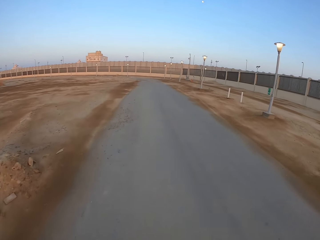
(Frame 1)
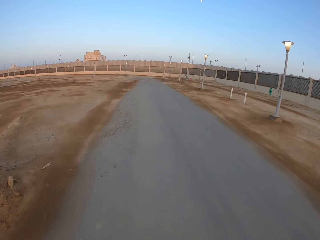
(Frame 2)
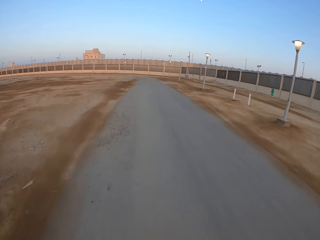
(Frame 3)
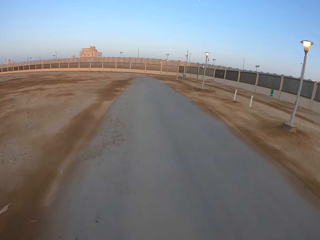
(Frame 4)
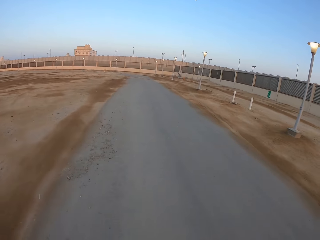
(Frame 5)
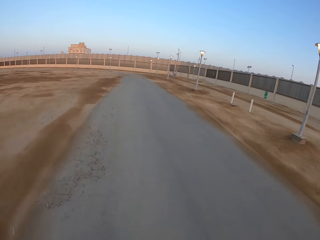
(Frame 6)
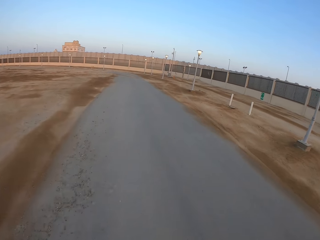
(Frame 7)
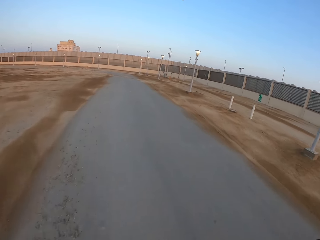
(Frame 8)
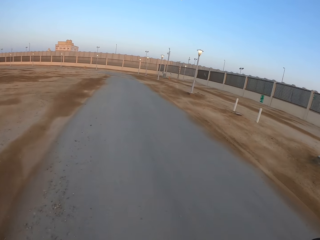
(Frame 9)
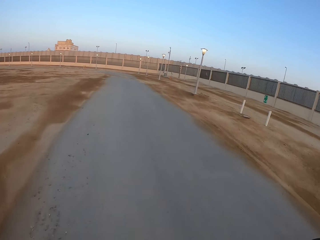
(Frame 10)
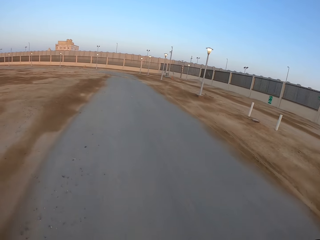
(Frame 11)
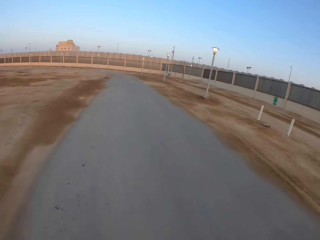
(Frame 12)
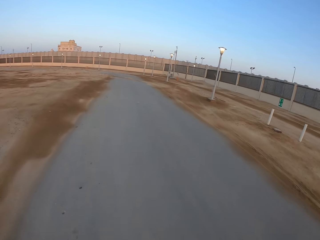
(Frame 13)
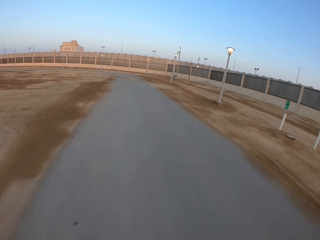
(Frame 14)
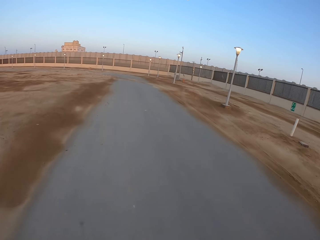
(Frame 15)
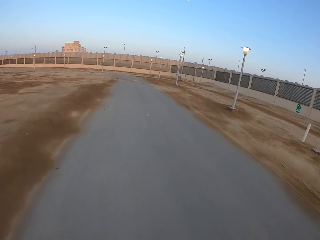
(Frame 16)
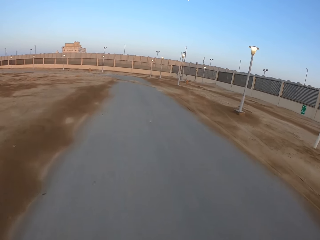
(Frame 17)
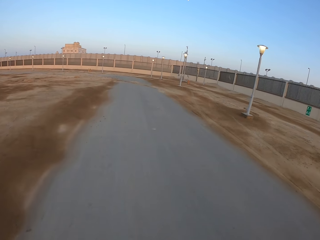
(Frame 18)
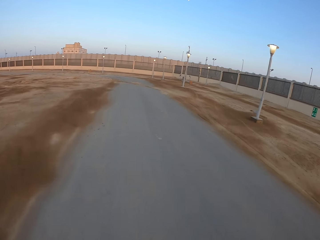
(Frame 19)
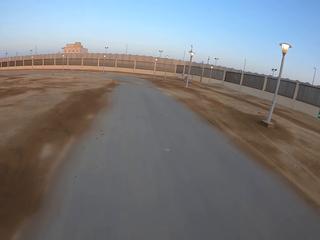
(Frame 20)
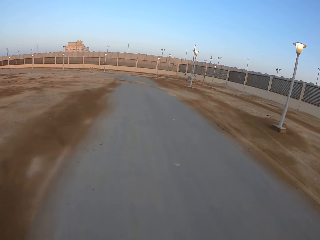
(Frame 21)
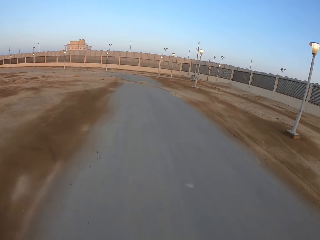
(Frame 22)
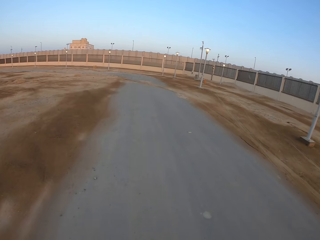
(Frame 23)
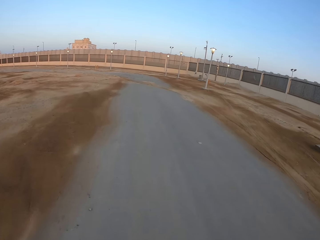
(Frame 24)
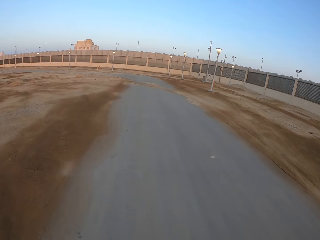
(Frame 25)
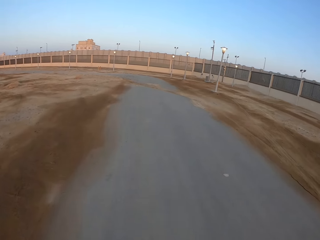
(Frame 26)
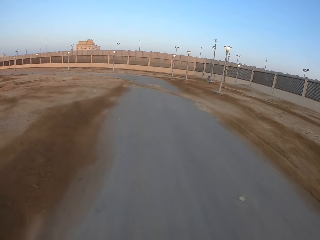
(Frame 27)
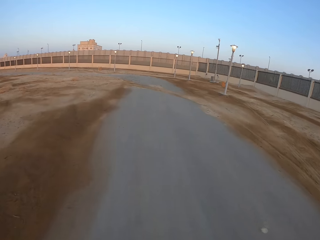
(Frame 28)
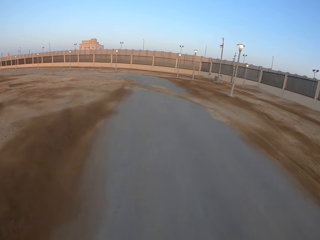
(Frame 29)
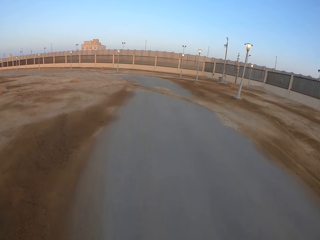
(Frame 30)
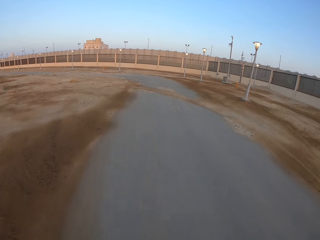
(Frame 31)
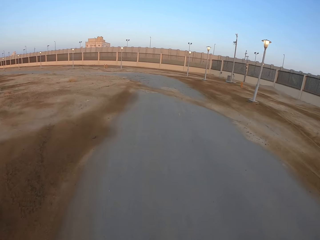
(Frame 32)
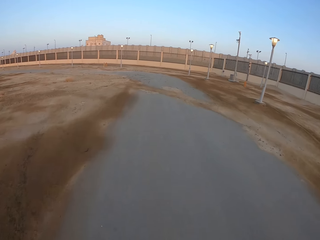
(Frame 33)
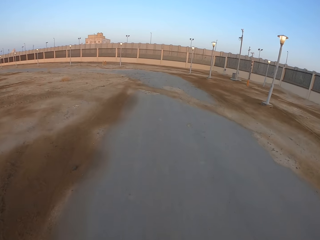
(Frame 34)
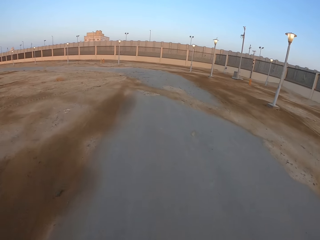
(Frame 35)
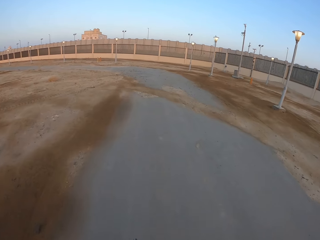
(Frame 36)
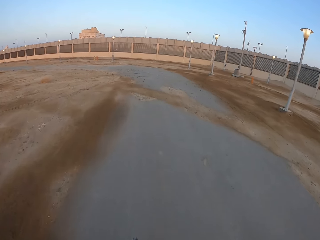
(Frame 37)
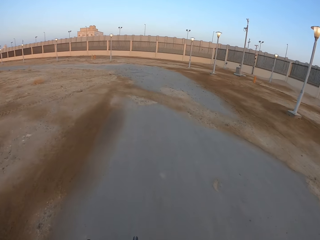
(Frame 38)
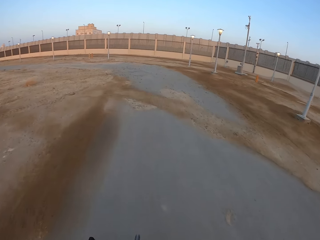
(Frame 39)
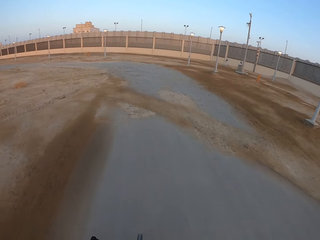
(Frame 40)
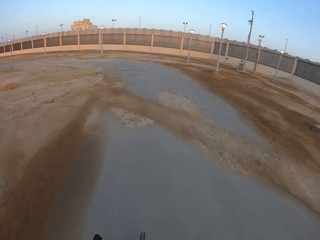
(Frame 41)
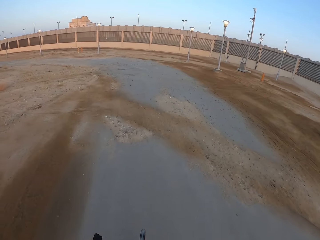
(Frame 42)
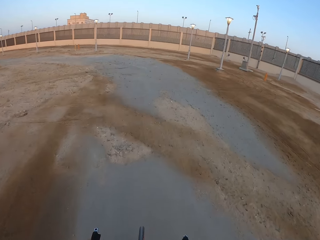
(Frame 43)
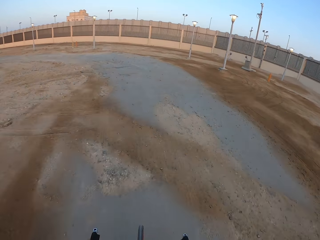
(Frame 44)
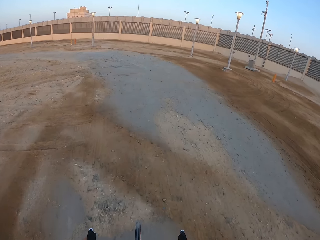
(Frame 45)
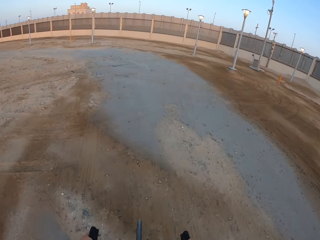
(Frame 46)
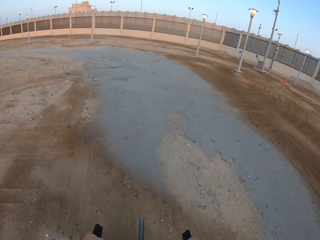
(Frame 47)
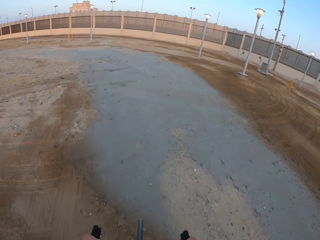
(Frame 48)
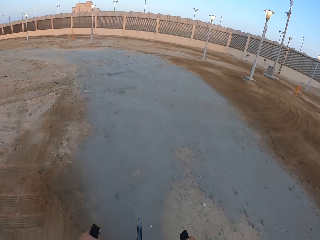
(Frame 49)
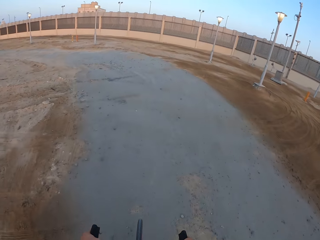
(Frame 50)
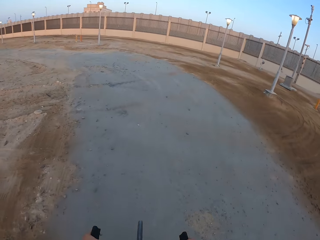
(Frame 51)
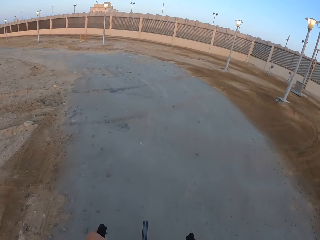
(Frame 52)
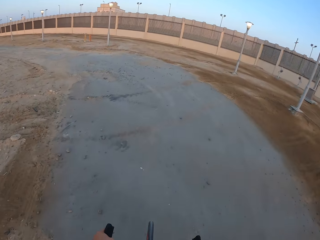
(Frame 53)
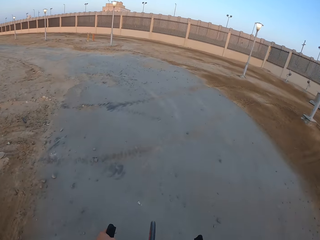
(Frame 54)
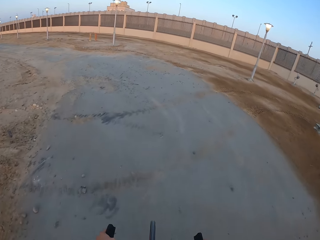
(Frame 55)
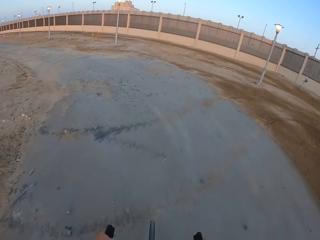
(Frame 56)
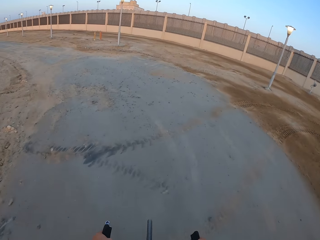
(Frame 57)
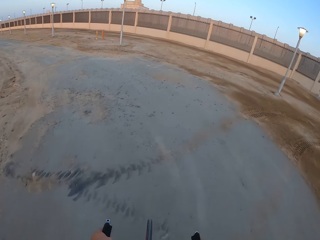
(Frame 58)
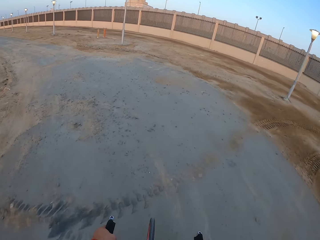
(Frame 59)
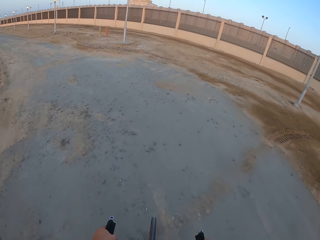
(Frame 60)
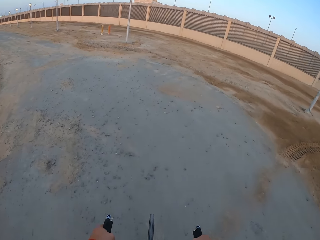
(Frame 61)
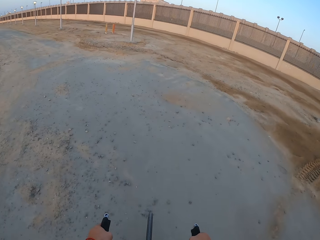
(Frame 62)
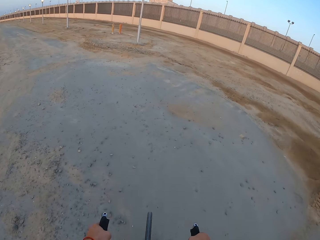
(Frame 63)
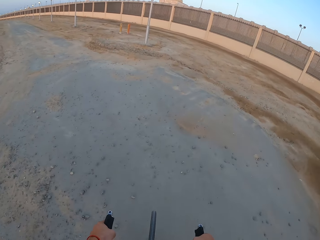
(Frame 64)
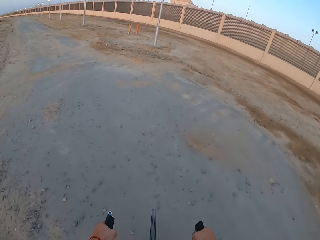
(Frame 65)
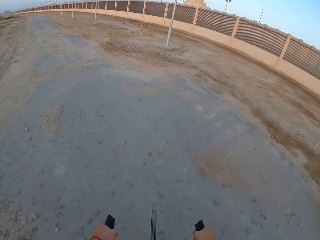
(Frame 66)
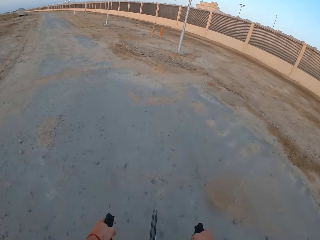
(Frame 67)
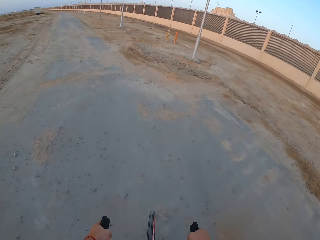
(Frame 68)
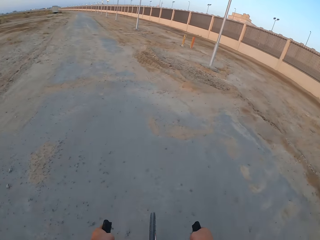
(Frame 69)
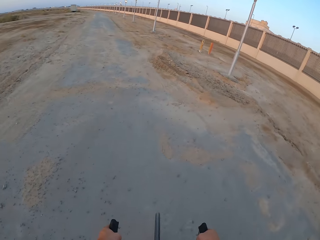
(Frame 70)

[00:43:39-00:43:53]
The camera wearer rides the bicycle.

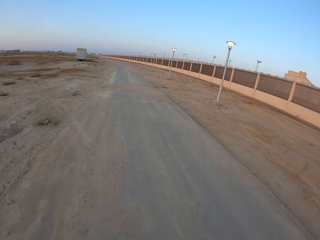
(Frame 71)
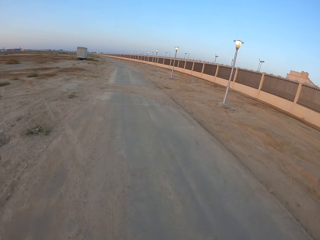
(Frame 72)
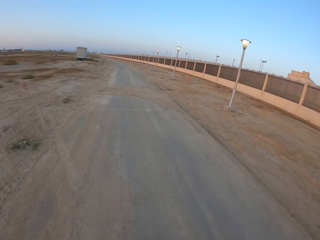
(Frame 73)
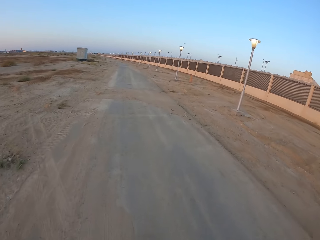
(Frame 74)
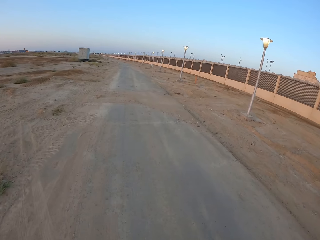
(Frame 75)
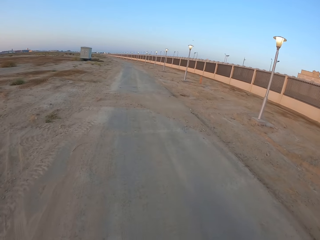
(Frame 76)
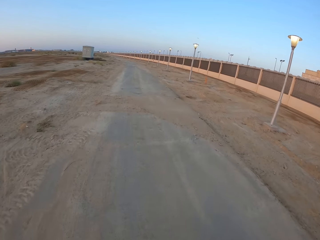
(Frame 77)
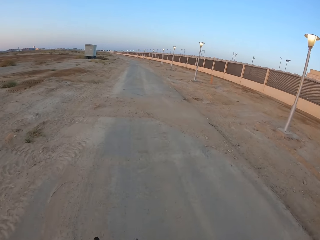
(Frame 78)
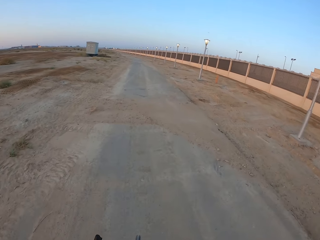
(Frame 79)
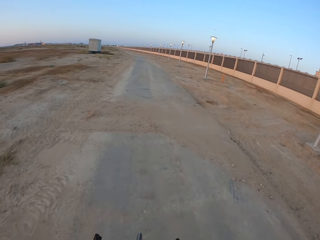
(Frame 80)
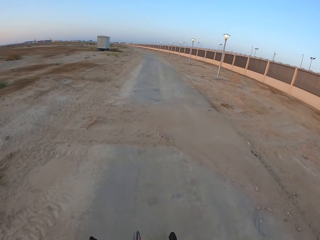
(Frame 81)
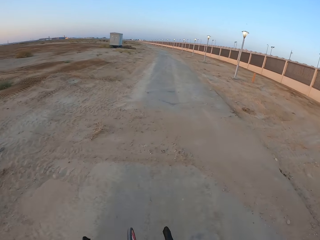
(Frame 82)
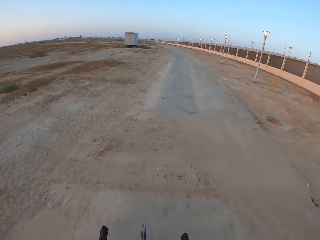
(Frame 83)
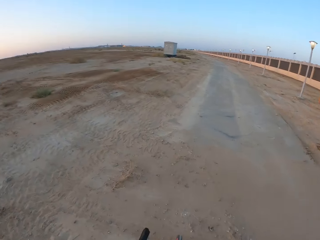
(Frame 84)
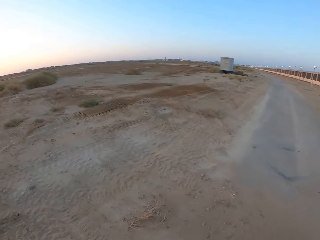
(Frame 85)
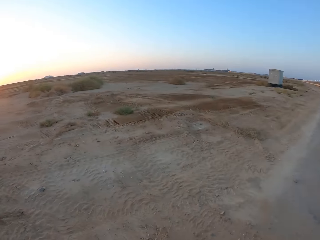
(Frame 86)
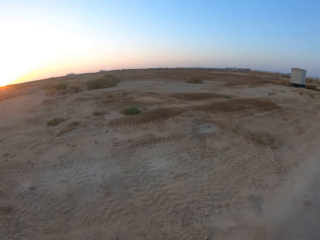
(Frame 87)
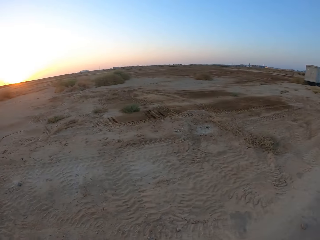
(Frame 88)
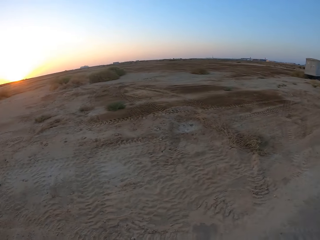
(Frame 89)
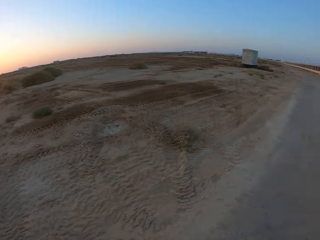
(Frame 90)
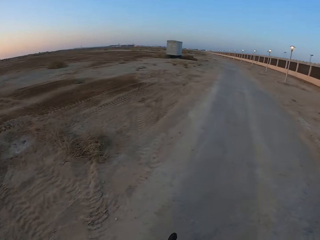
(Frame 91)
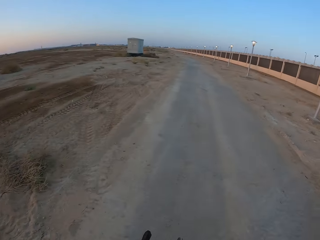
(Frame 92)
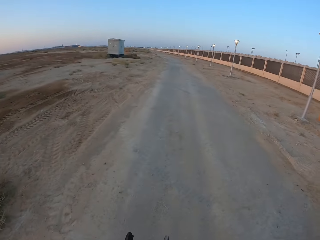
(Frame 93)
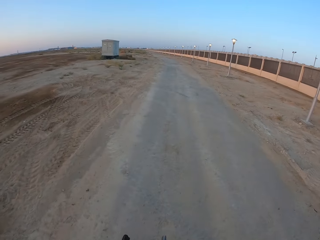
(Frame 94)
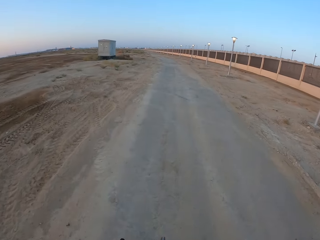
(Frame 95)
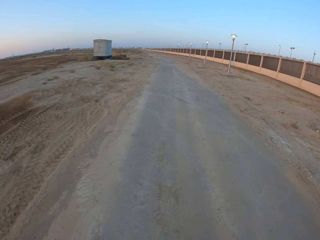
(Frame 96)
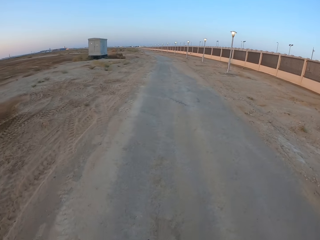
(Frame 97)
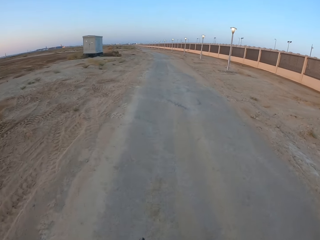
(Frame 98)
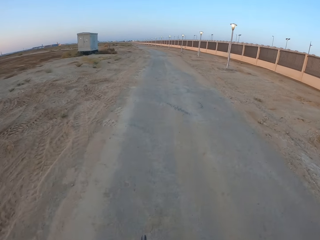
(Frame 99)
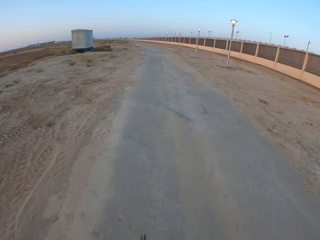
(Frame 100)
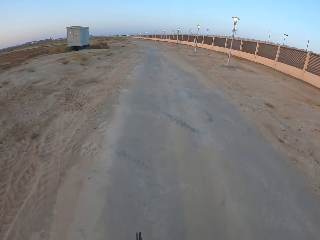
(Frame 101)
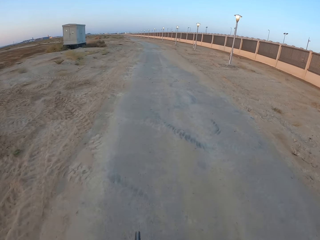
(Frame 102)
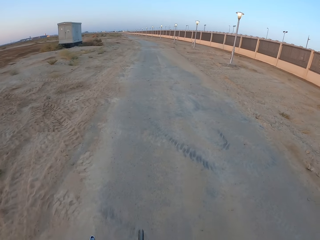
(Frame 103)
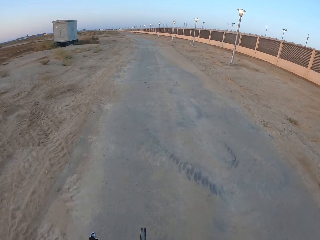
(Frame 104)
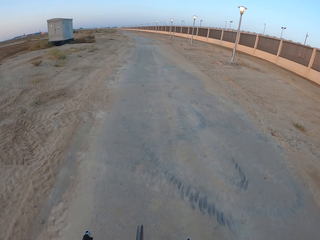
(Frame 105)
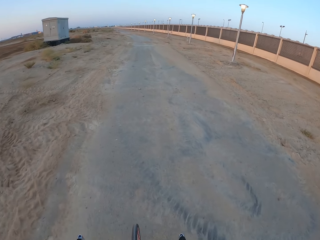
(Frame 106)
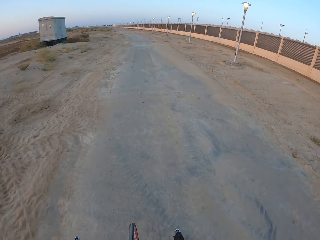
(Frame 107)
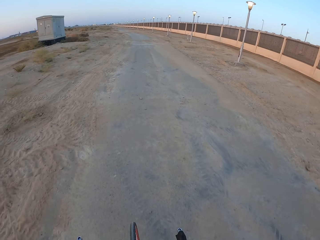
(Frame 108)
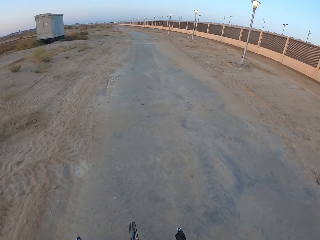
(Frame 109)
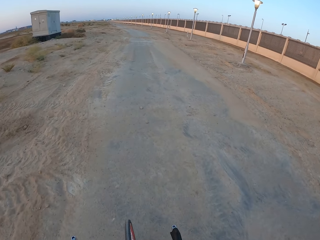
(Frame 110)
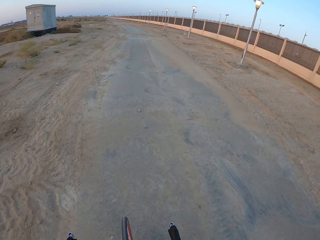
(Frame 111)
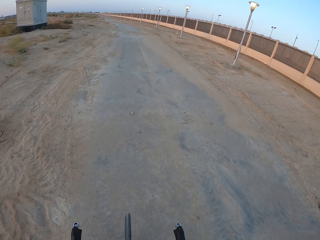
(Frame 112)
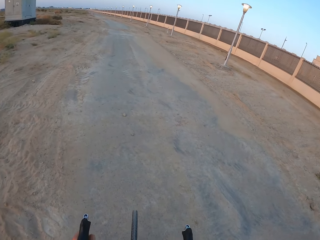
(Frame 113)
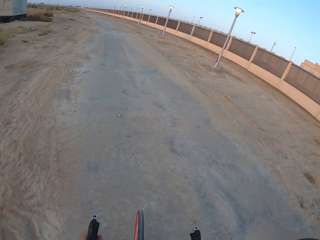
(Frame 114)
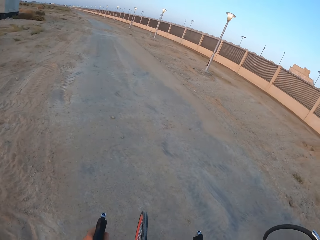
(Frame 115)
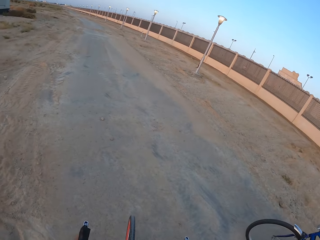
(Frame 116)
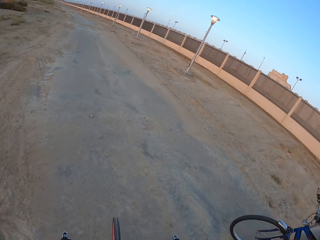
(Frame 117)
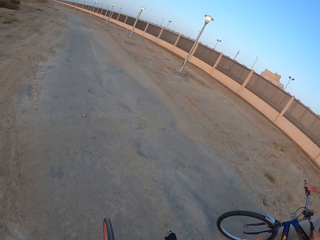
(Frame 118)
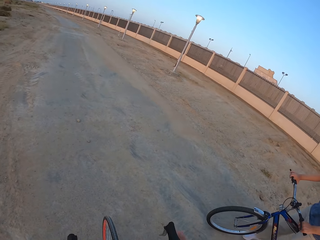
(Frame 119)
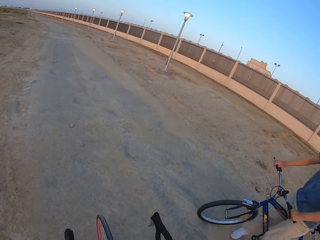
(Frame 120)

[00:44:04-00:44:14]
The camera wearer looks around. They ride the bicycle.
